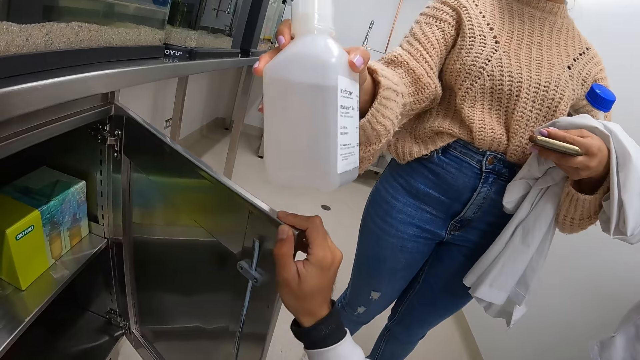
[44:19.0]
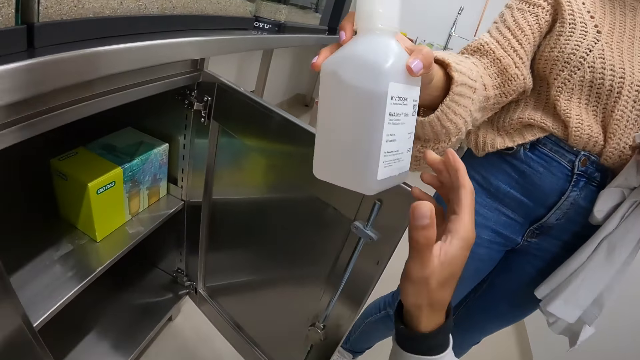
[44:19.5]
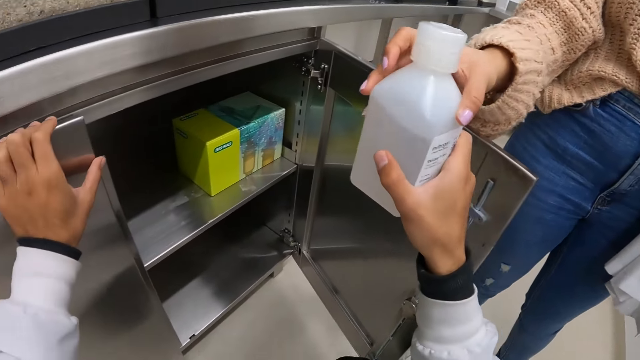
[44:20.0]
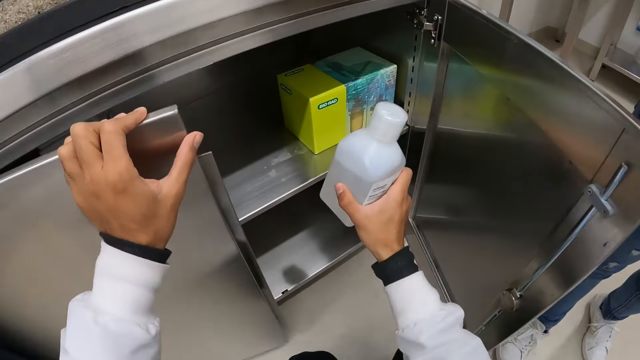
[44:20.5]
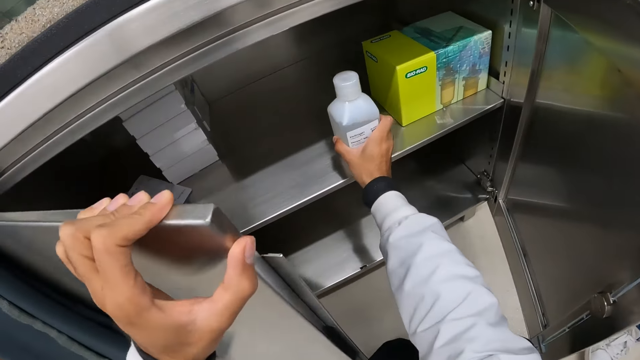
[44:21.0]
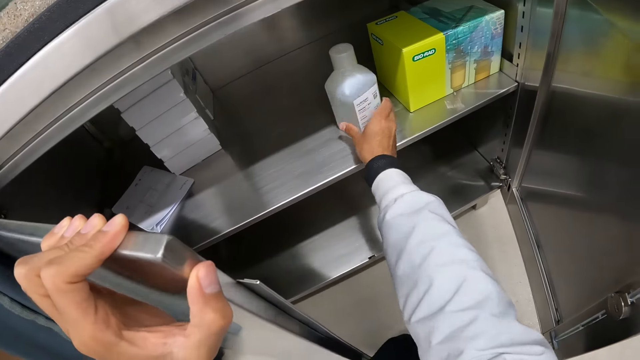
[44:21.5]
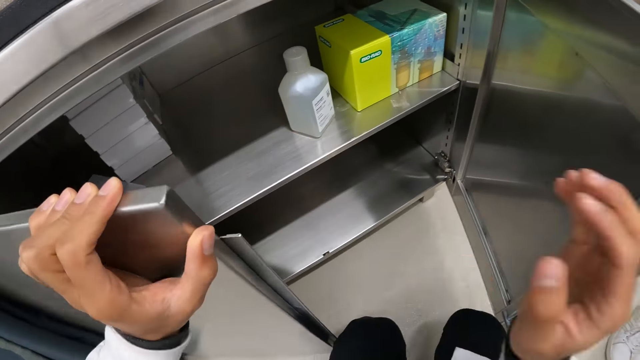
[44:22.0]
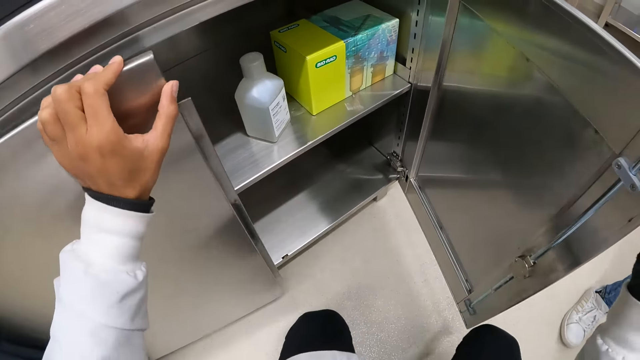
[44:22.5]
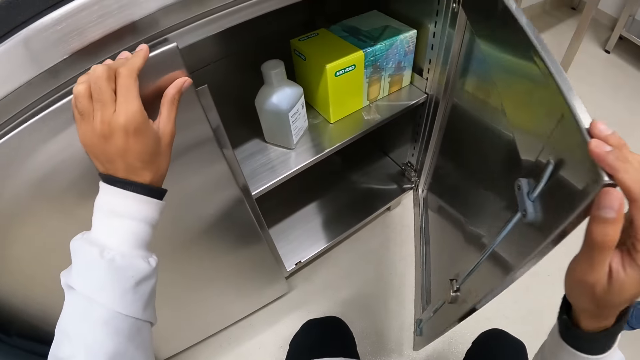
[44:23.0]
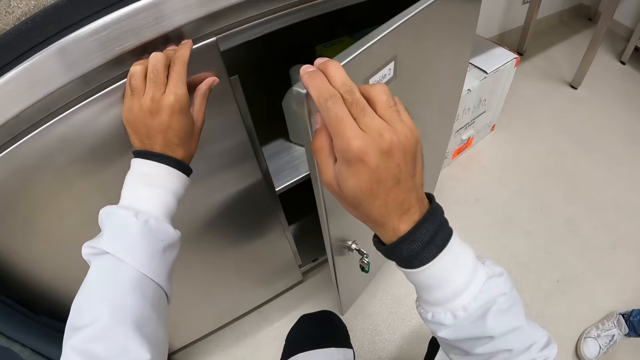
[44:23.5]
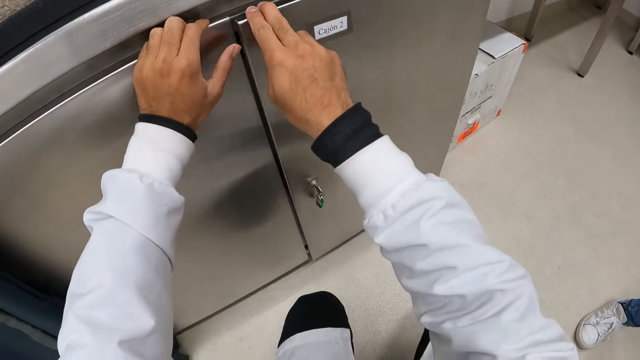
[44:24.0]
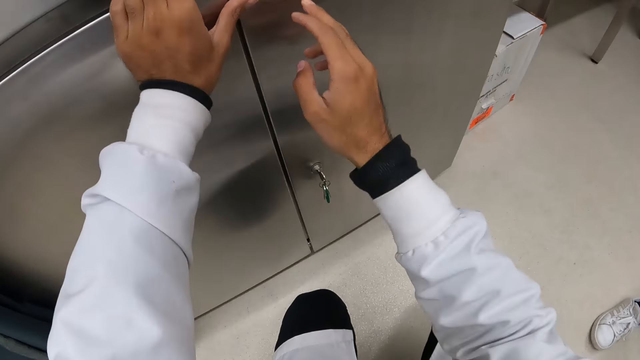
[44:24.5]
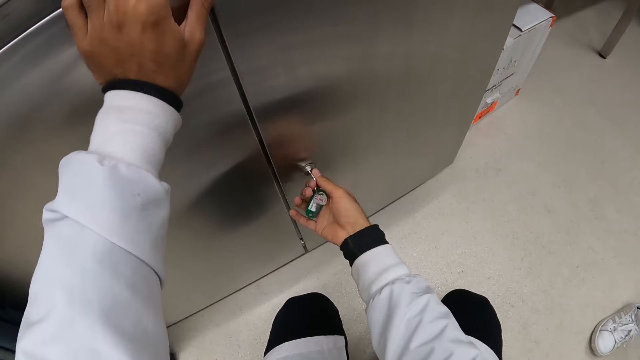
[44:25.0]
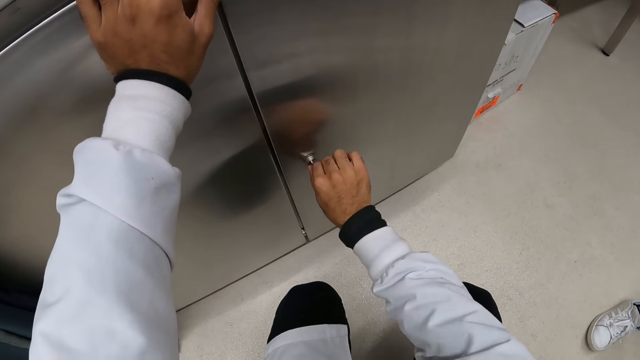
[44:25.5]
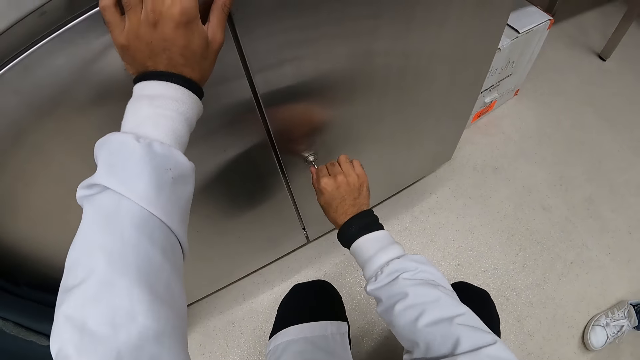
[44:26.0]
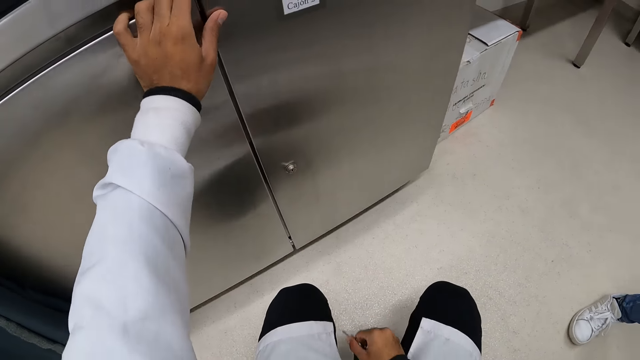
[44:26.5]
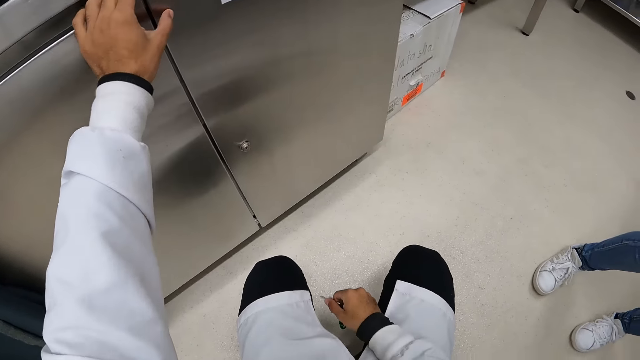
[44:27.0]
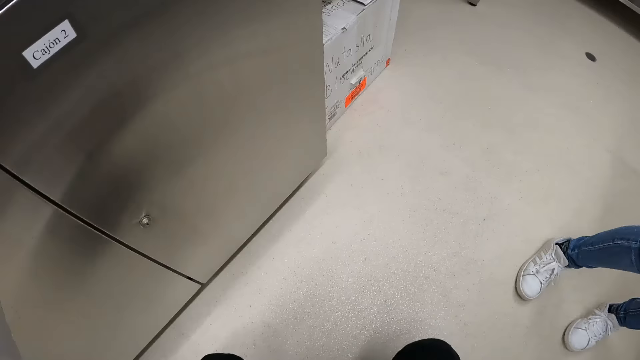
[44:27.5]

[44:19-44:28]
The woman moves a hand. The camera wearer receives the bottle from the woman's right hand with his right hand. He holds the bottle. He opens the cupboard with his left hand. He drops the bottle in the cupboard with his right hand. He closes the cupboard with his left hand. He closes the cupboard with his right hand. He locks the cupboard with the key in his right hand. He removes the key from the cupboard with his right hand.

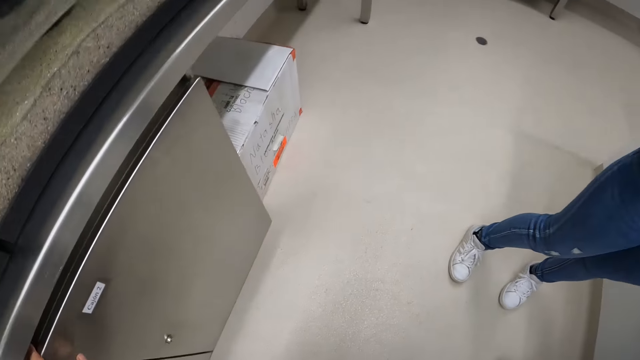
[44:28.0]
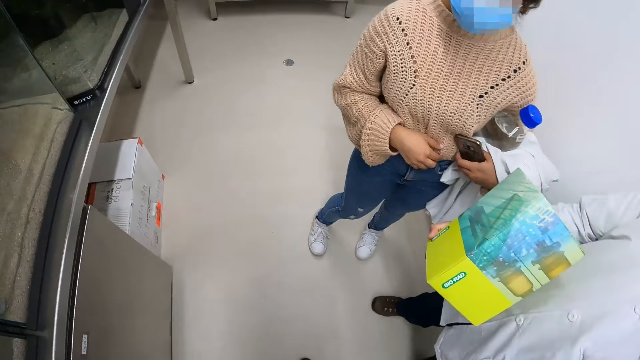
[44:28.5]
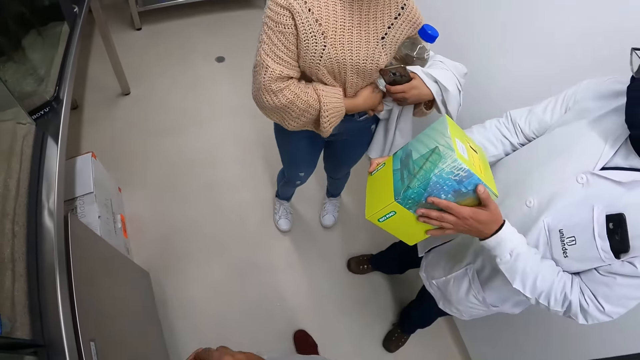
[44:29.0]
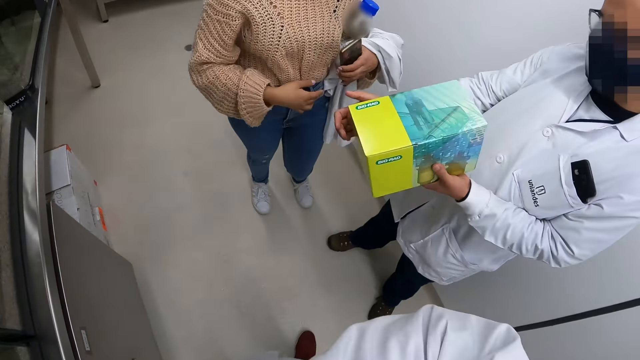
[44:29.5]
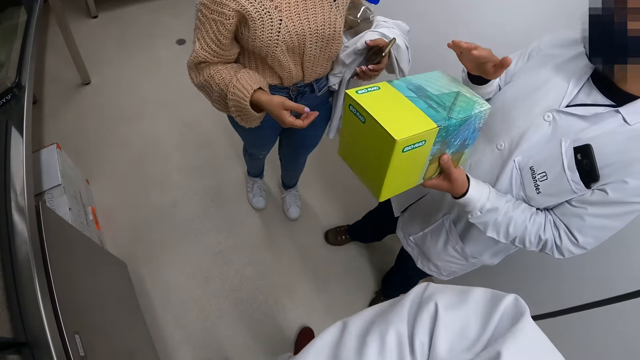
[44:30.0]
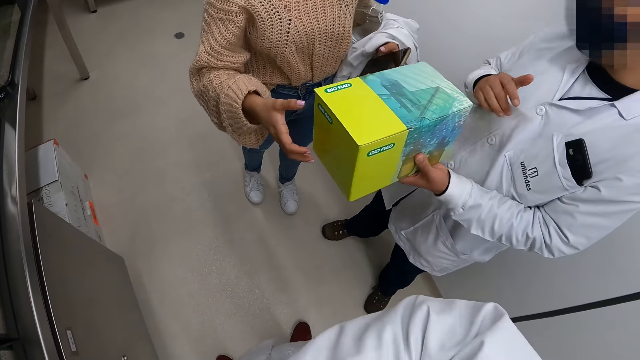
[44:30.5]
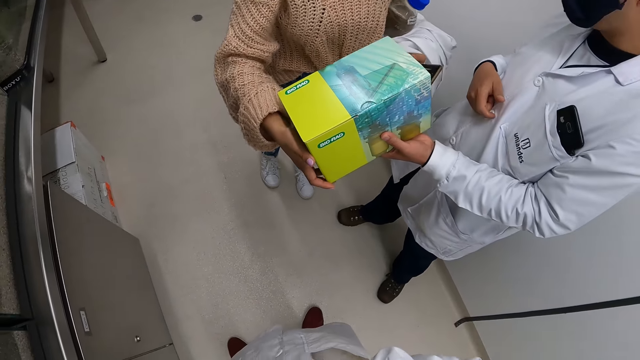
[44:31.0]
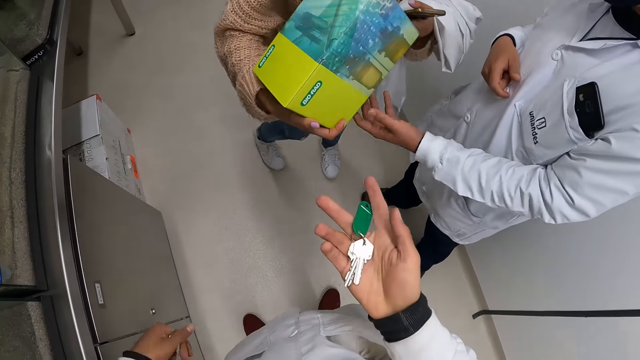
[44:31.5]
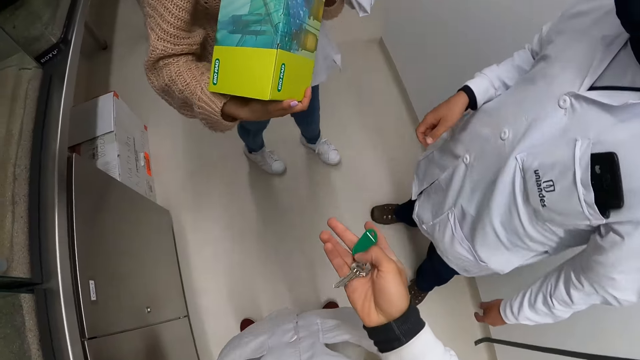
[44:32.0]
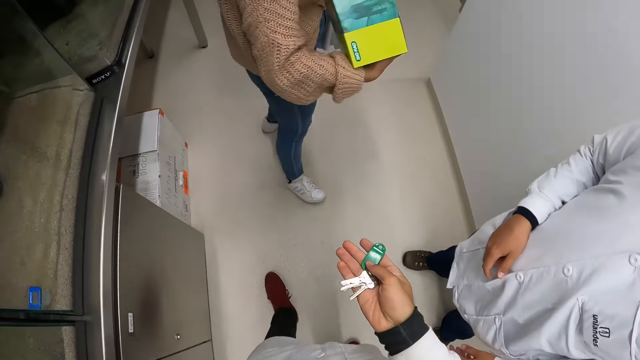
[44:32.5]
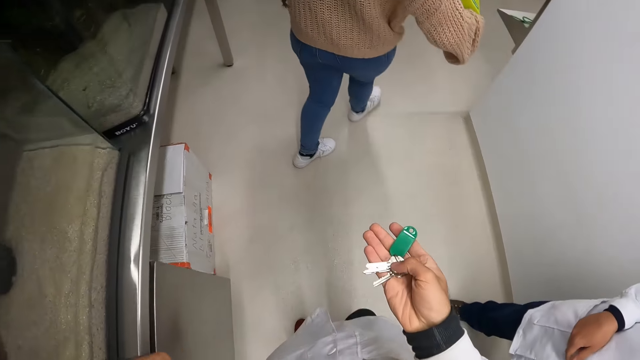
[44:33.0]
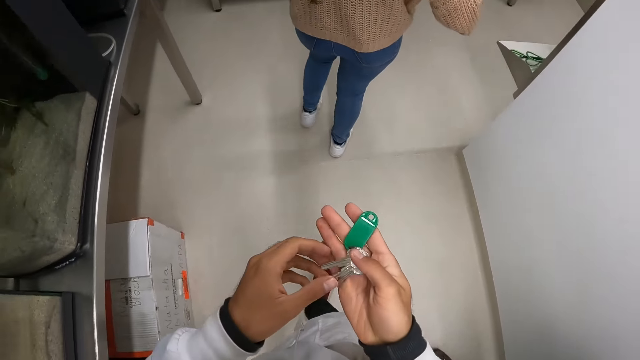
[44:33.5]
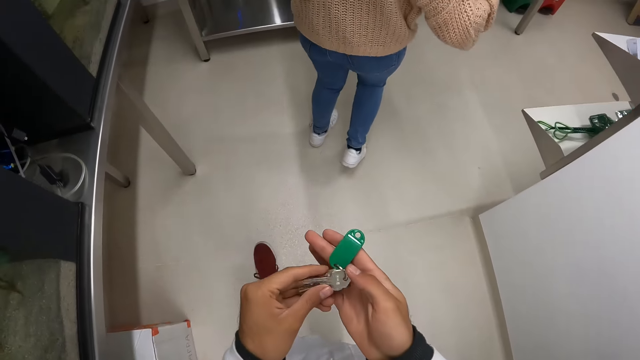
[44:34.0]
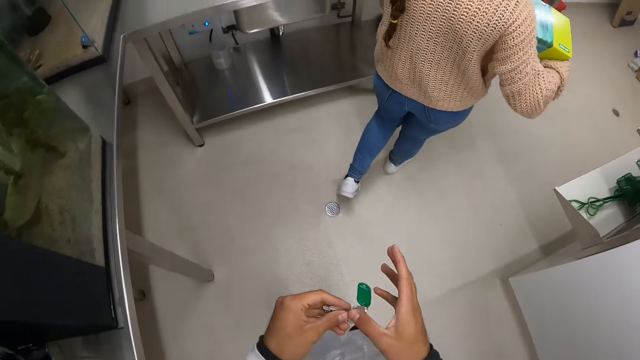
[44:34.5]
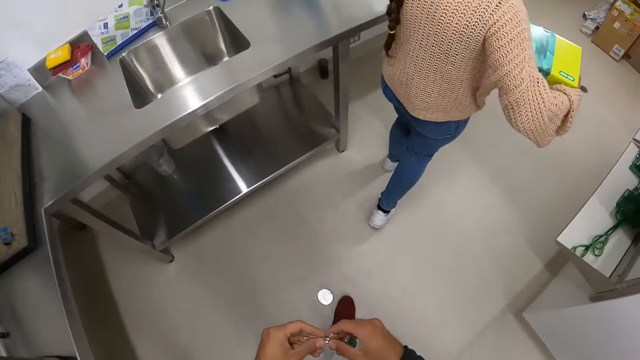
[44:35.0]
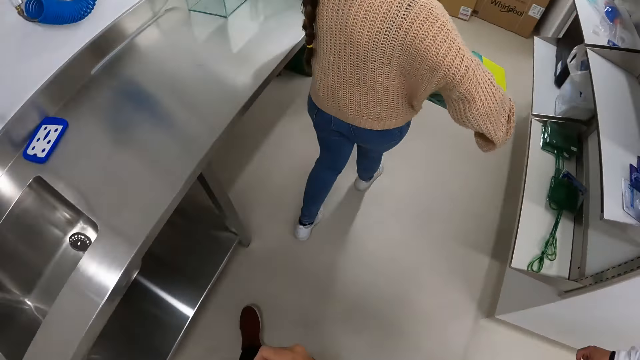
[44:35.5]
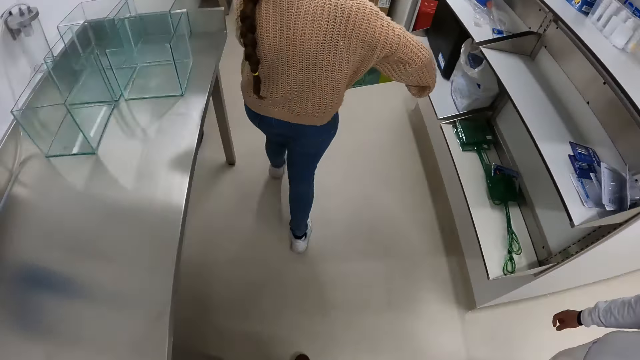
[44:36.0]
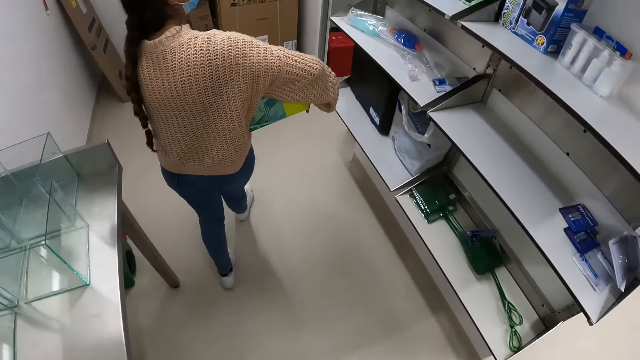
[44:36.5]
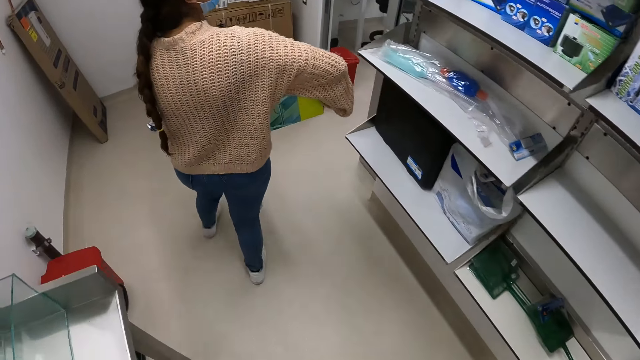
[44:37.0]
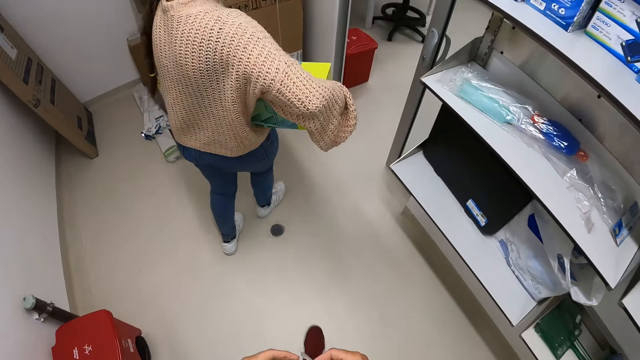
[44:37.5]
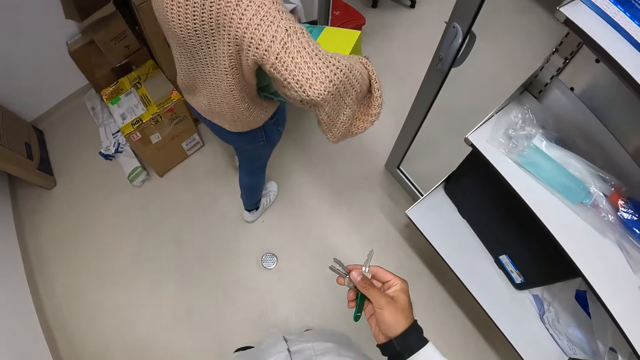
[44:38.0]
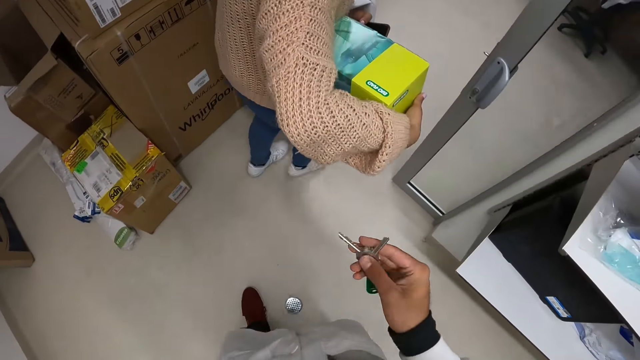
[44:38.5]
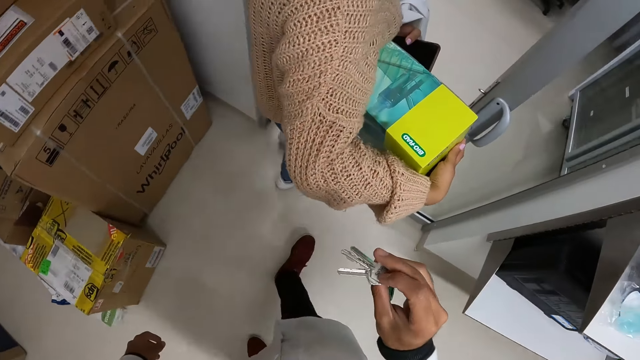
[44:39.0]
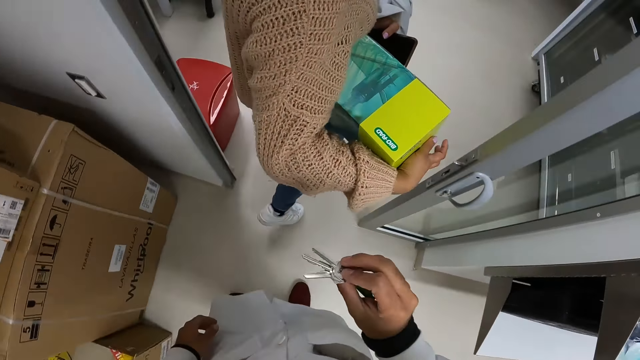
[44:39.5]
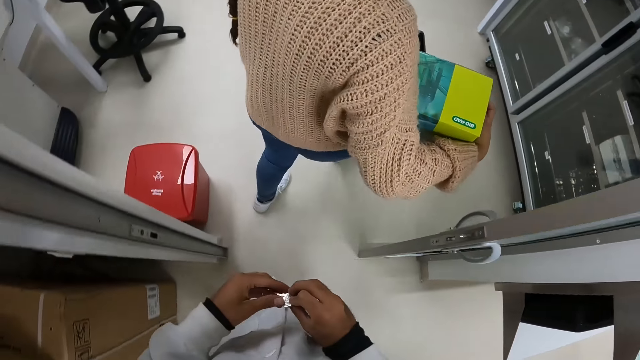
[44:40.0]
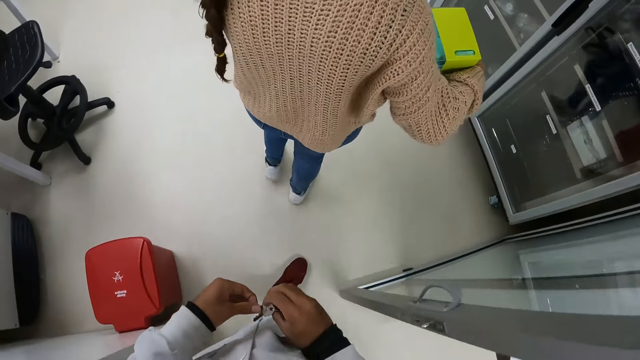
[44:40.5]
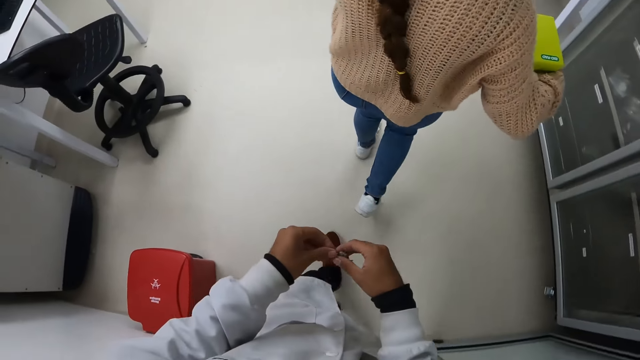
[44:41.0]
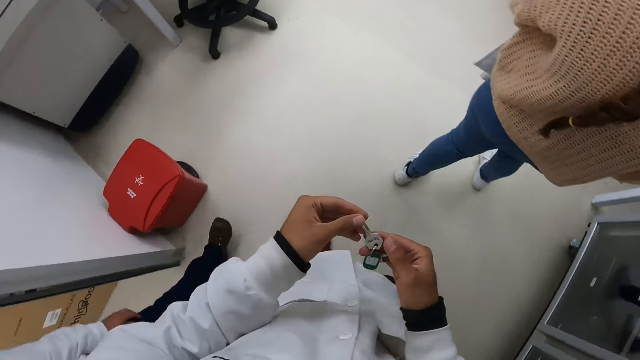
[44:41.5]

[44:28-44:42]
The man holds the box with both hands. The man taps the box in his left hand with his right hand. The woman receives the box from the man's left hand with both hands. The woman holds the box. The camera wearer walks away from the cupboard. The woman walks around. The camera wearer holds the bunch of keys with both hands. The woman walks around. The camera wearer walks around. The woman walks around. The camera wearer holds the bunch of keys with his right hand. The woman walks around. The camera wearer holds the bunch of keys with both hands and walks around.
